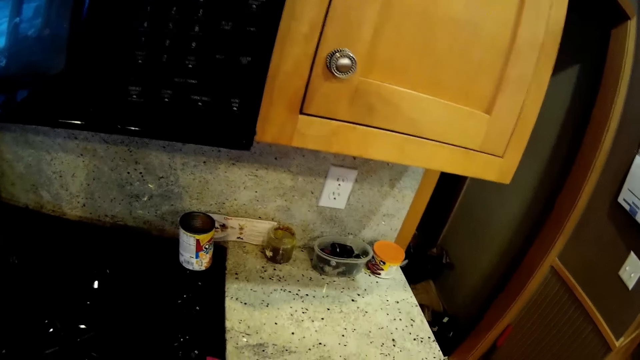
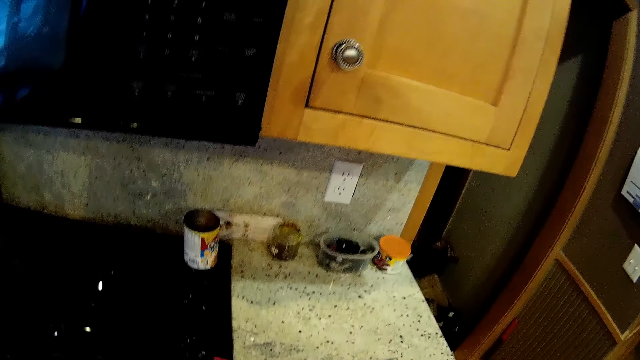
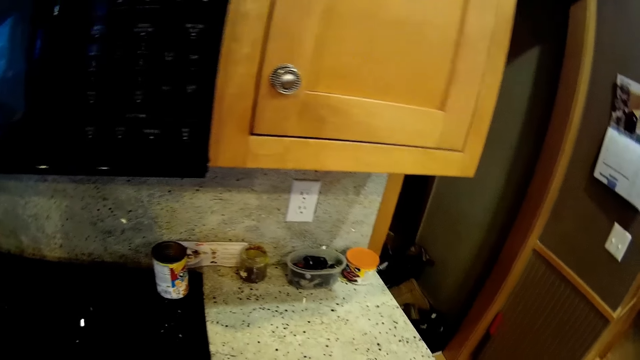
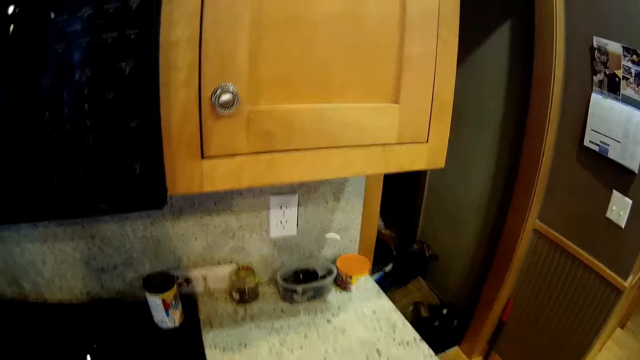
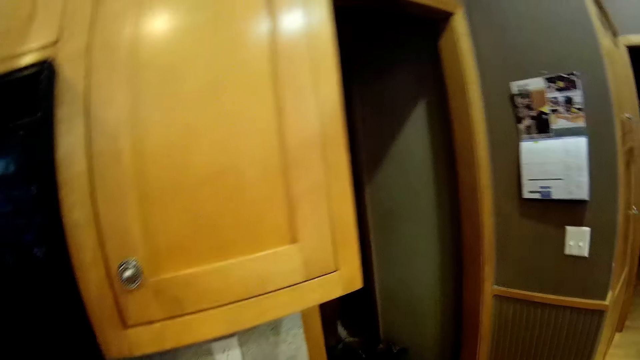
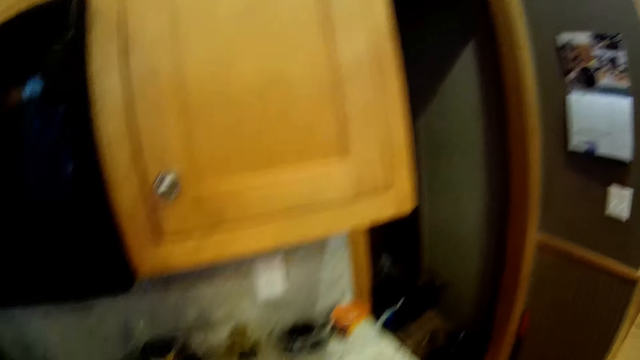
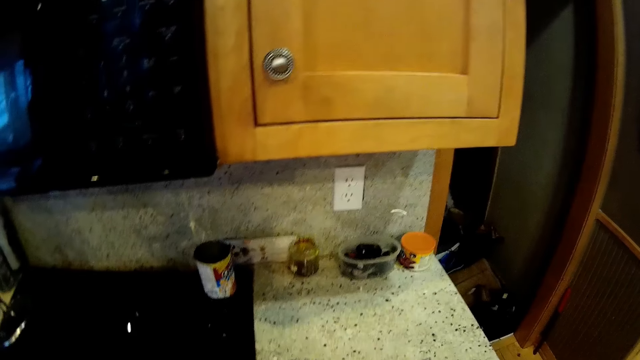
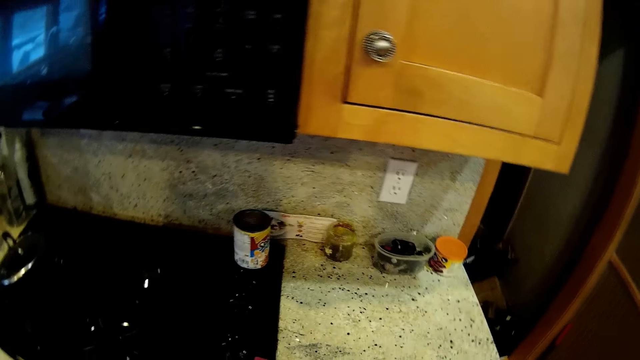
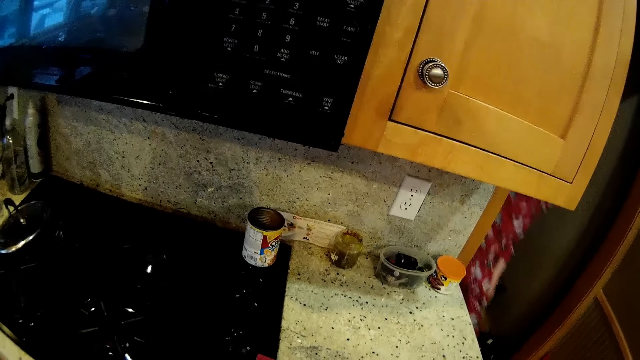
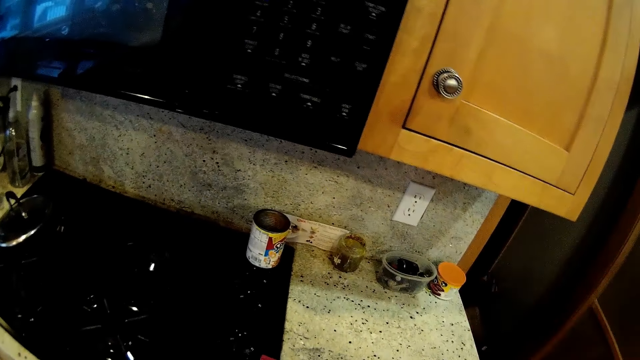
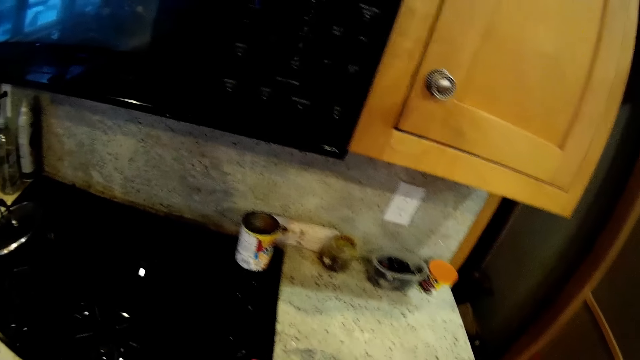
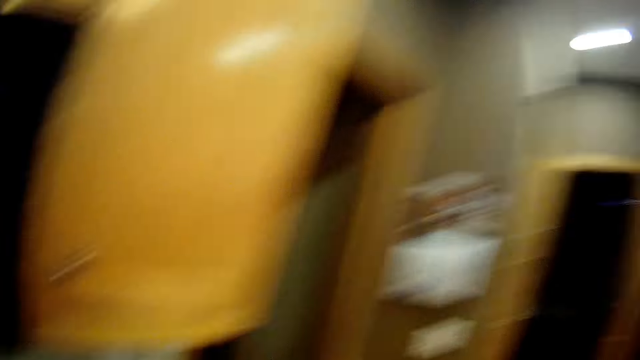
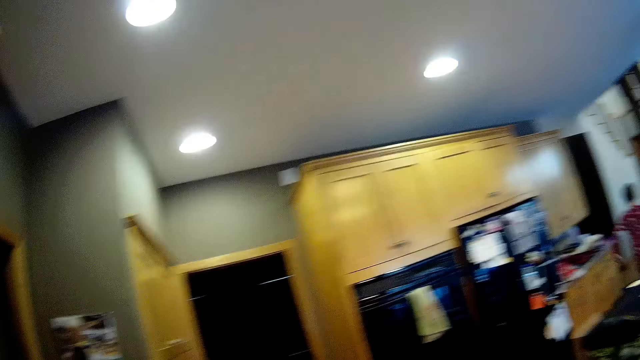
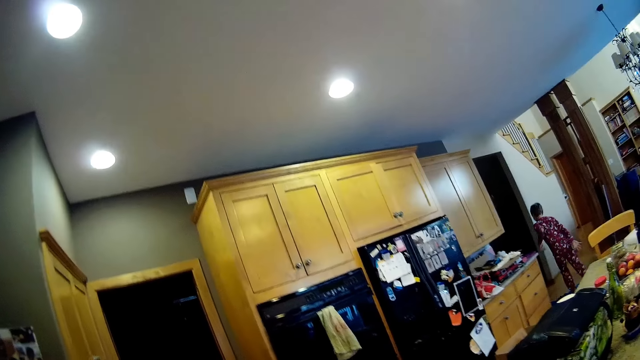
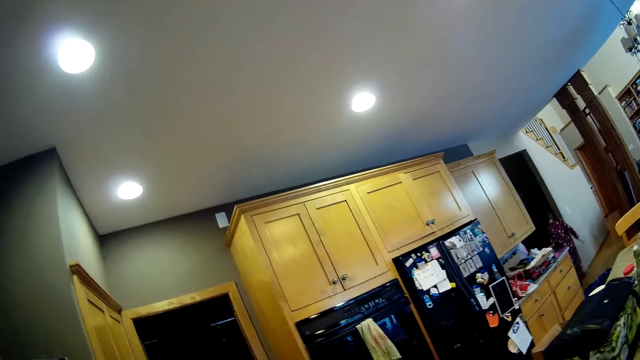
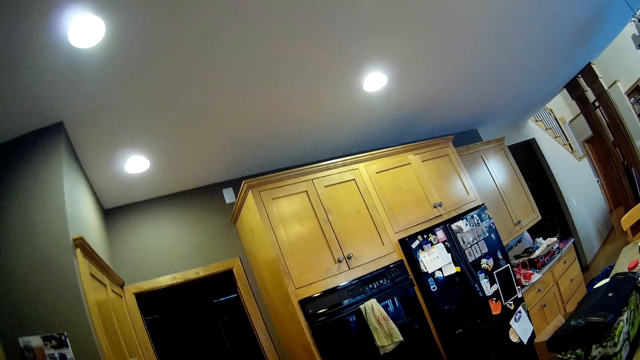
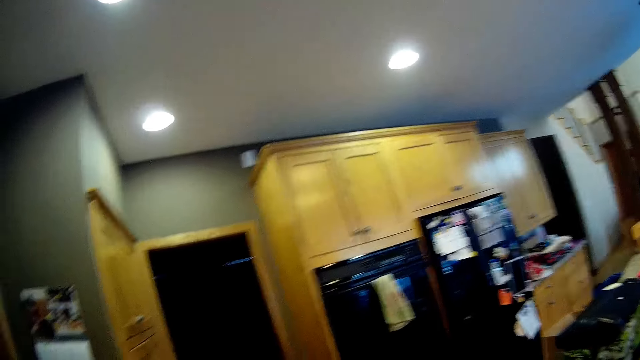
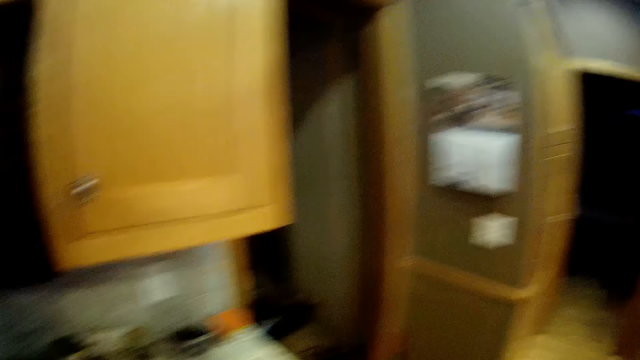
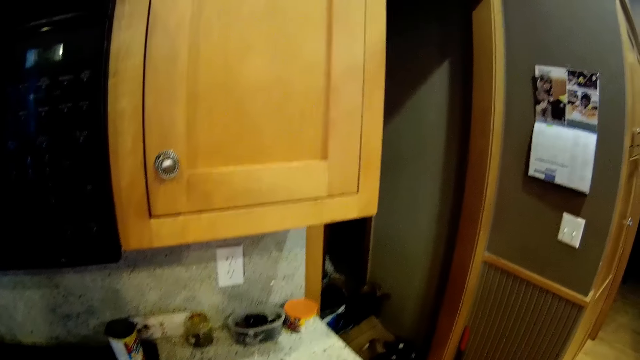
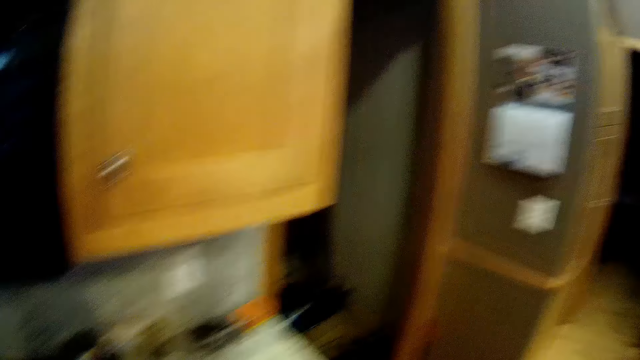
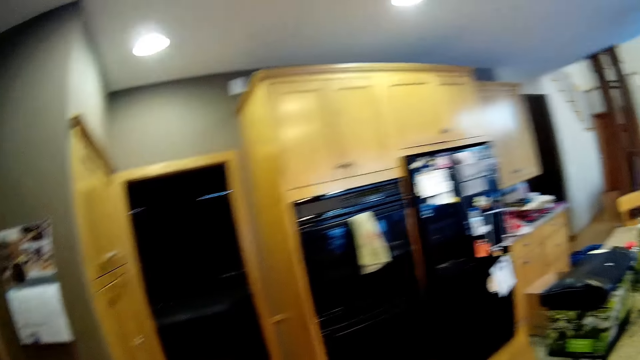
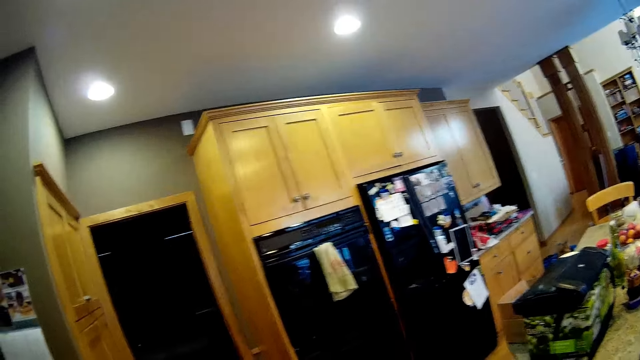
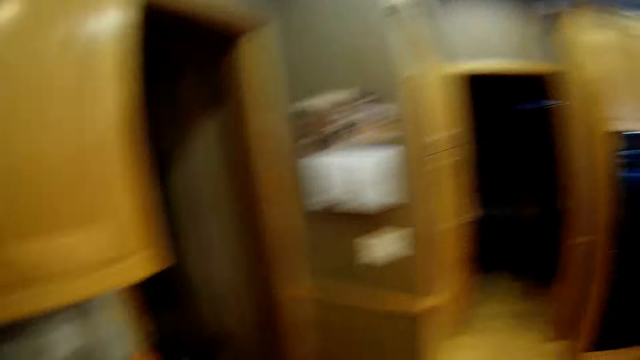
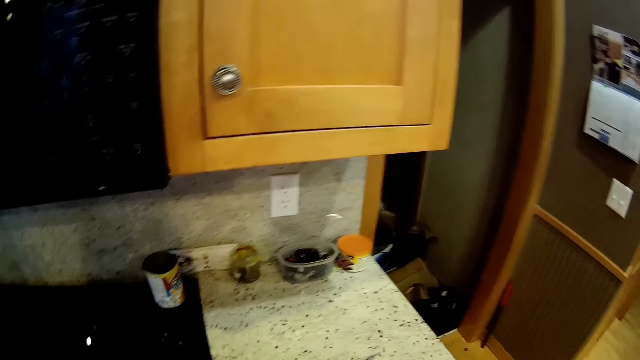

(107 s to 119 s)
The person comes back from the room and runs to the kitchen. The camera wearer moves around the house. They look at the person. They clean the spoons in the sink.

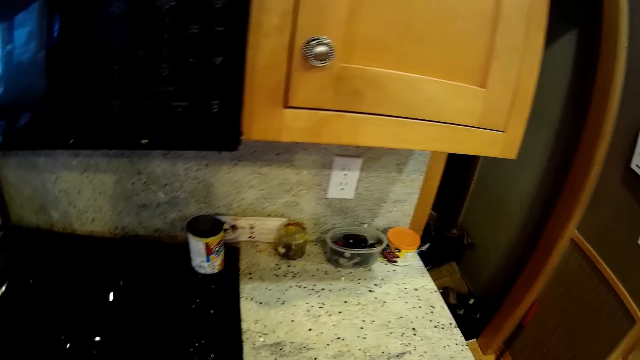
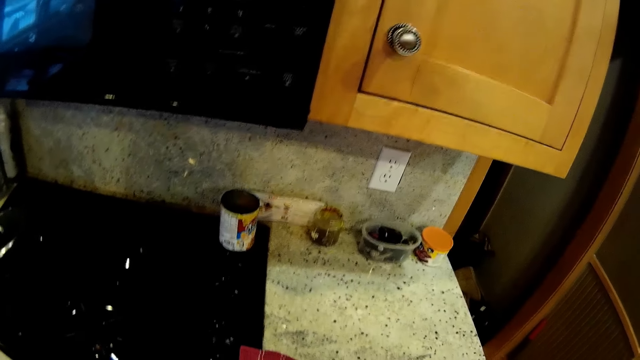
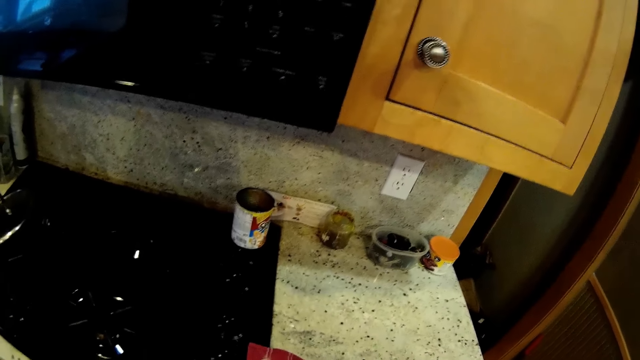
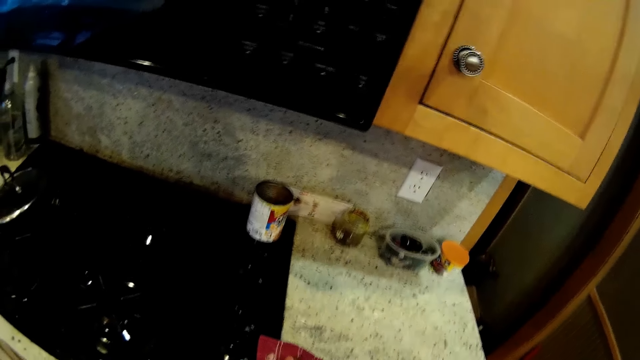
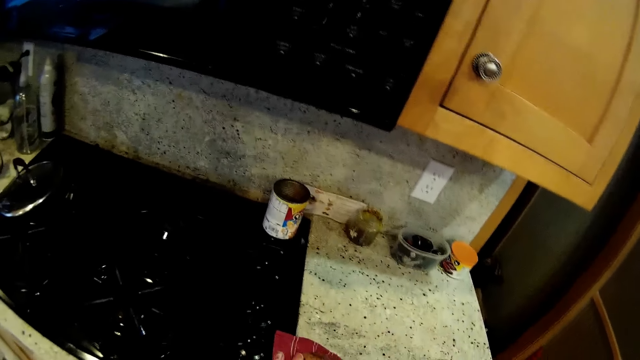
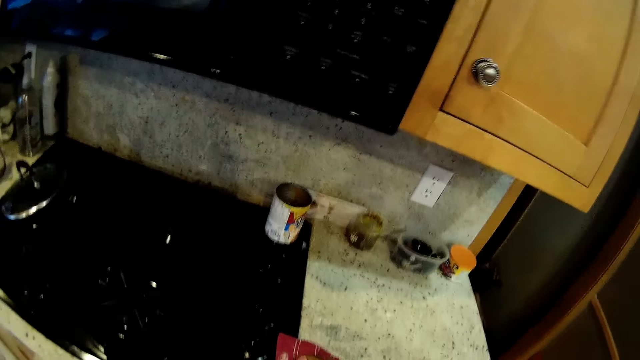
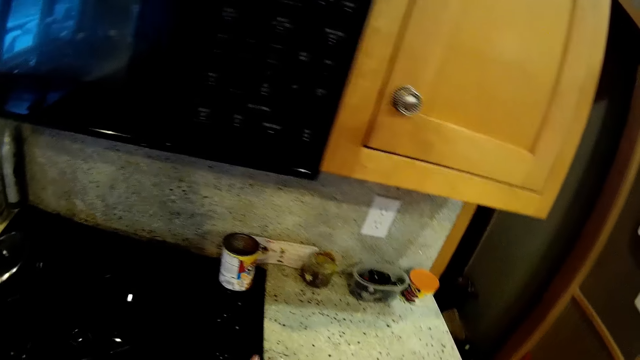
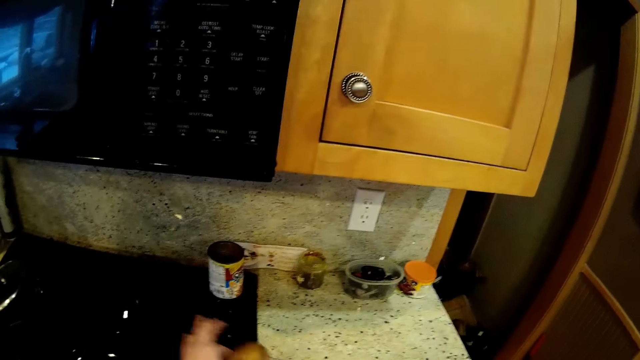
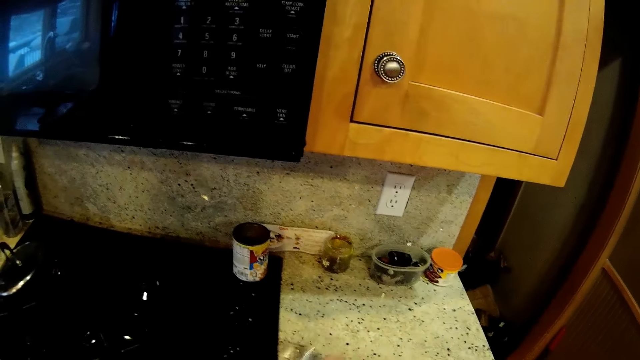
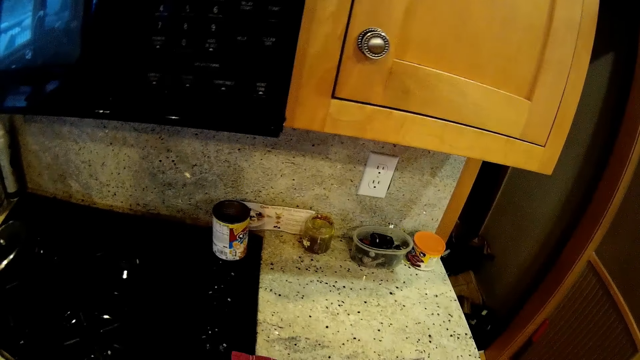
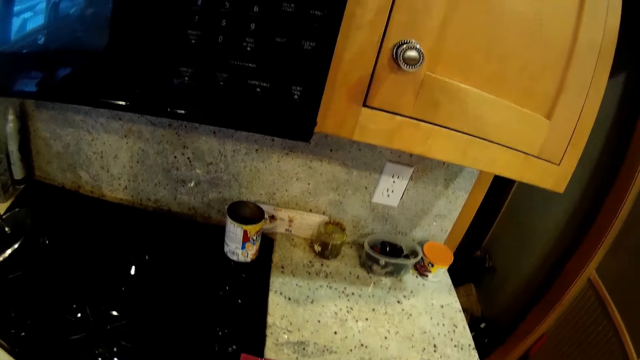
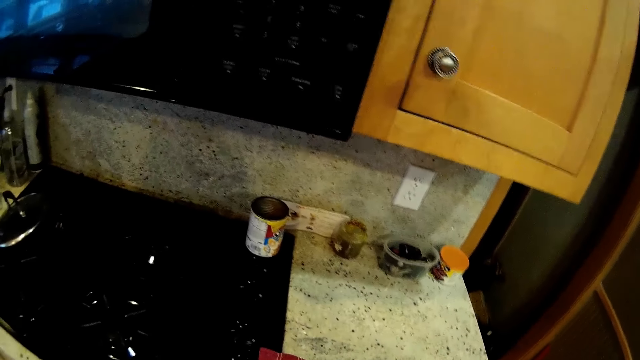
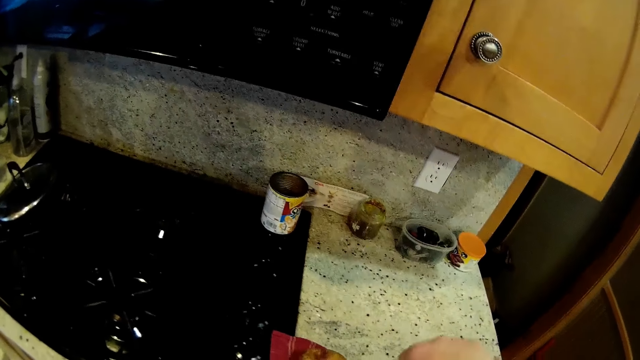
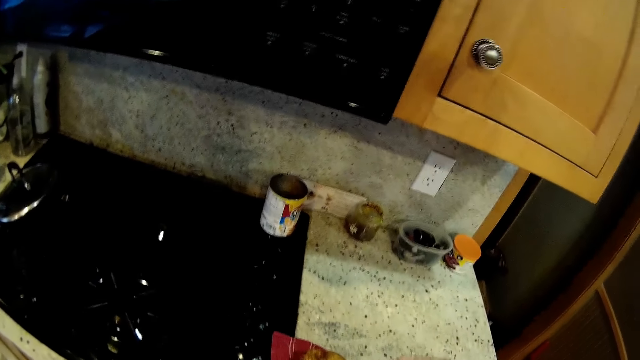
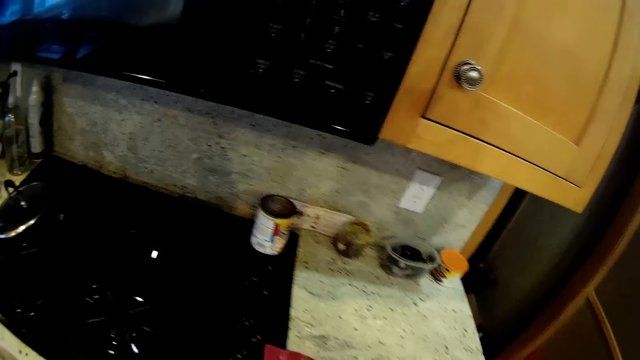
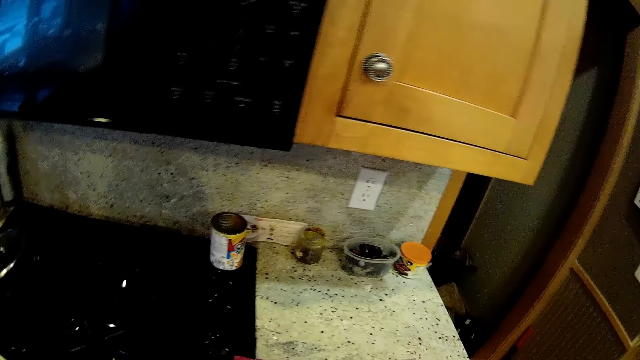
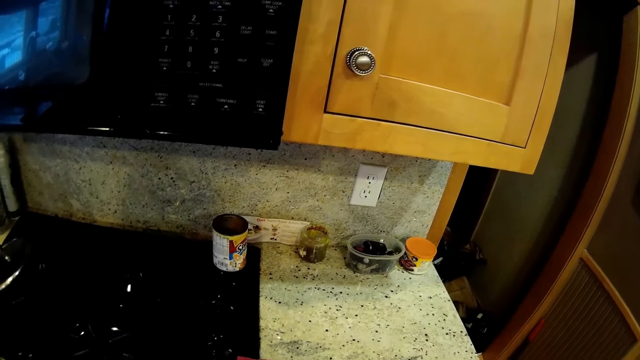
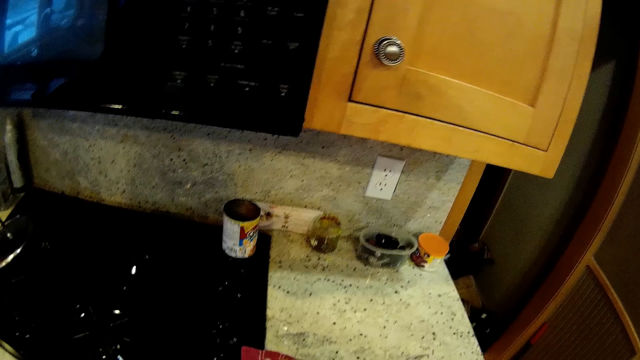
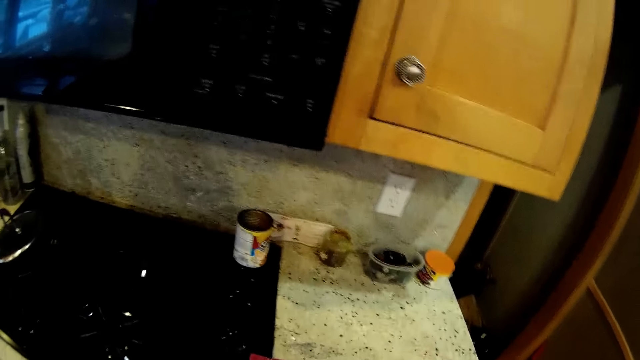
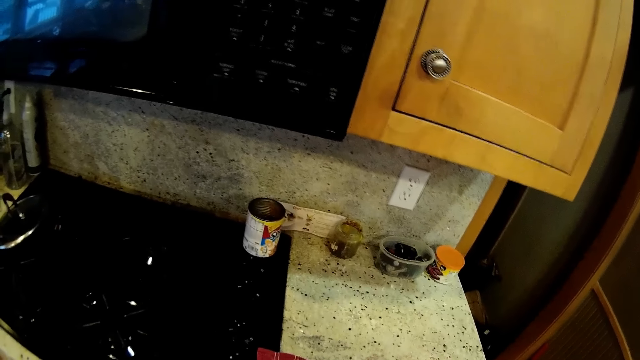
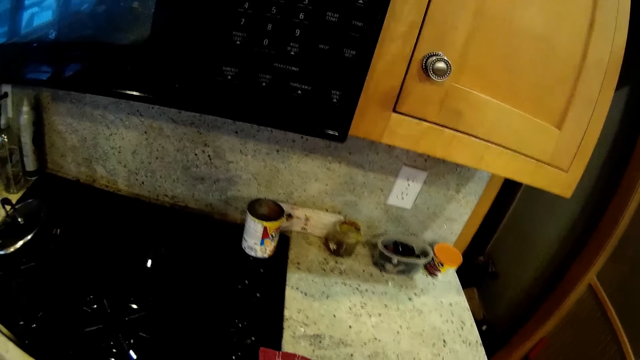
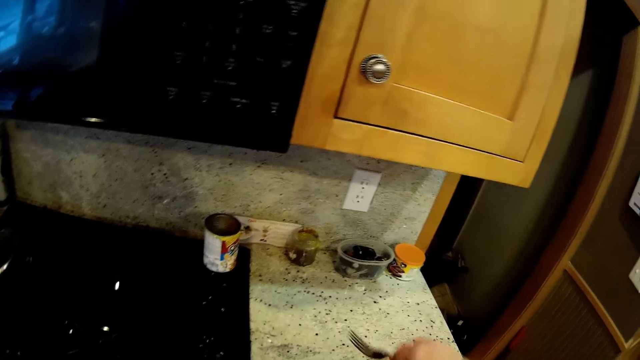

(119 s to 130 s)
The camera wearer crates something on the surface.
